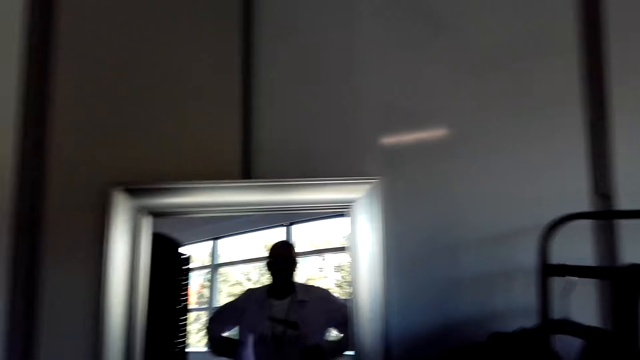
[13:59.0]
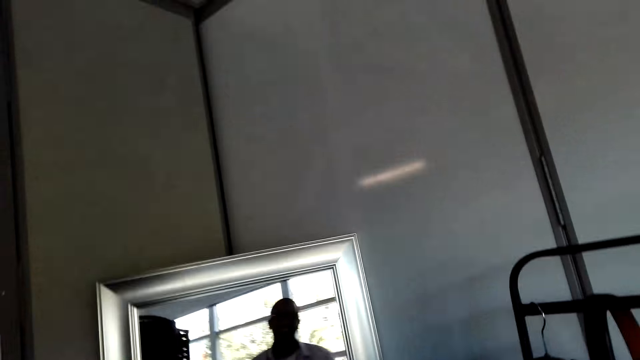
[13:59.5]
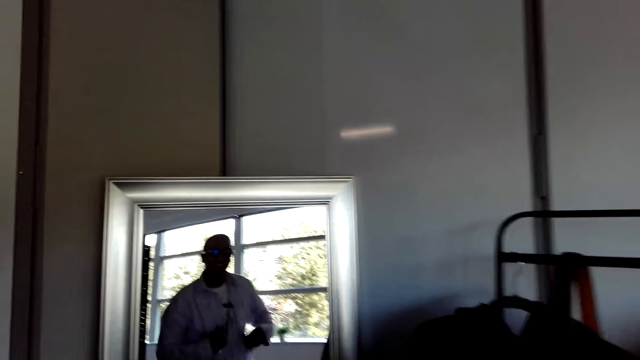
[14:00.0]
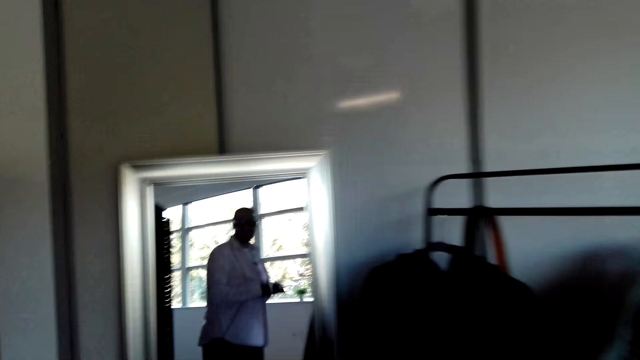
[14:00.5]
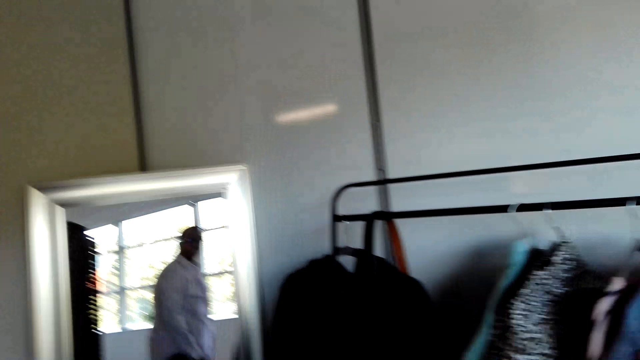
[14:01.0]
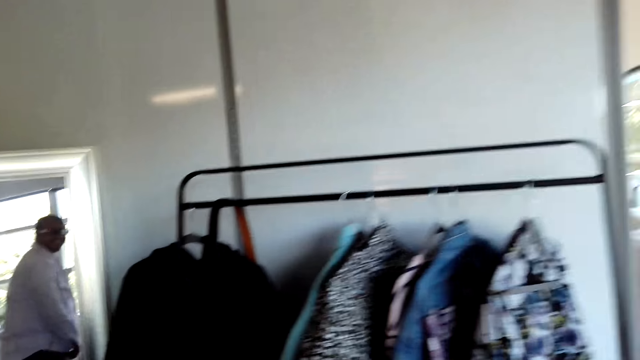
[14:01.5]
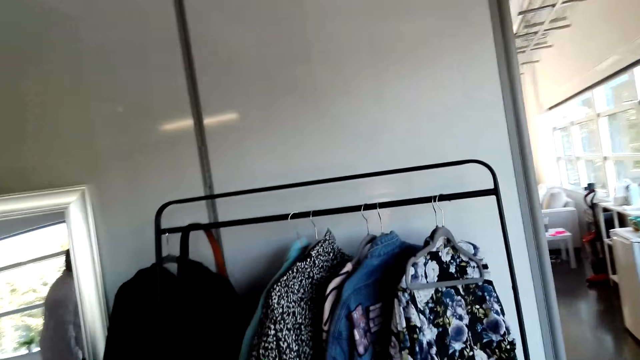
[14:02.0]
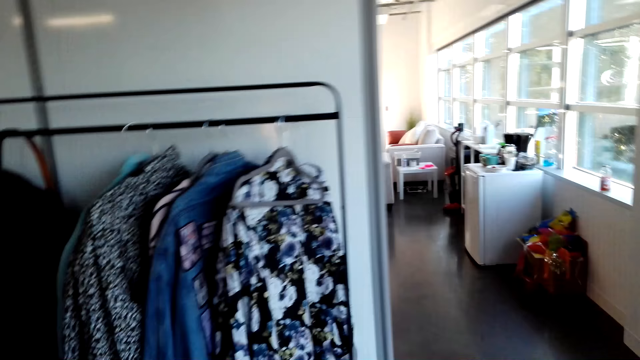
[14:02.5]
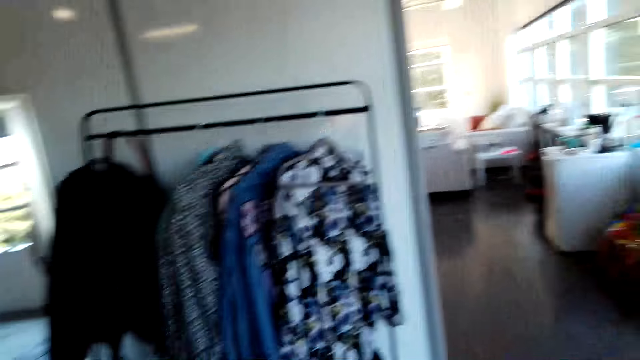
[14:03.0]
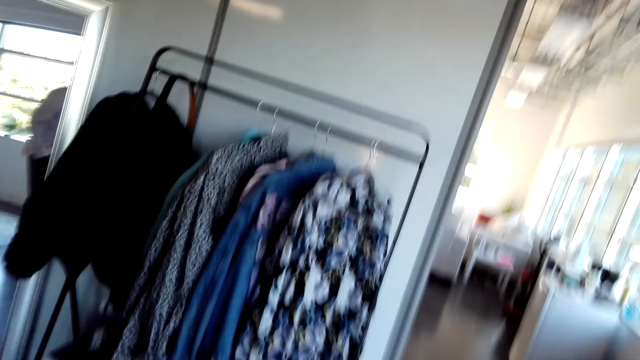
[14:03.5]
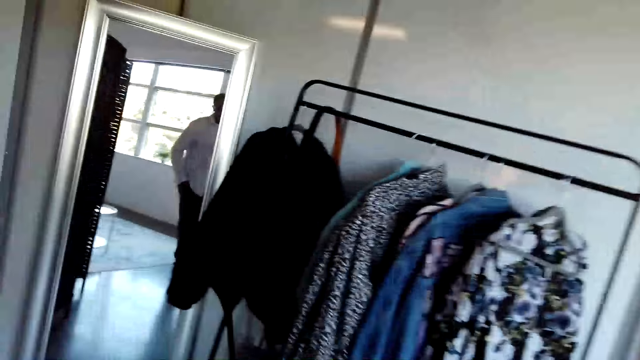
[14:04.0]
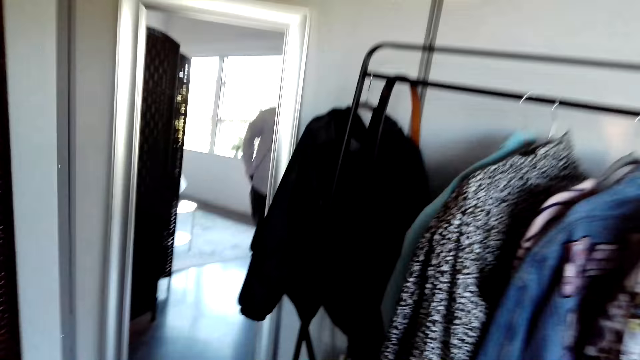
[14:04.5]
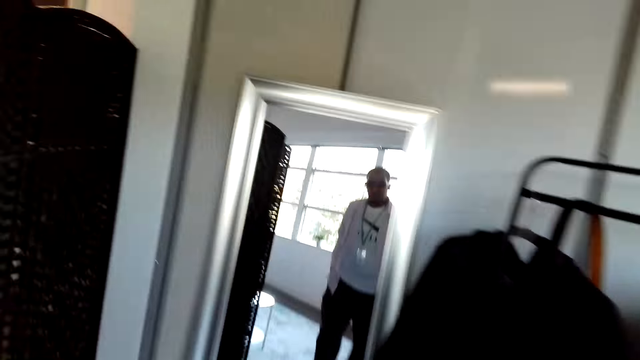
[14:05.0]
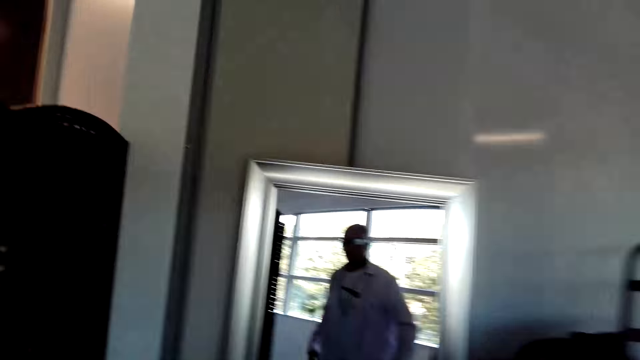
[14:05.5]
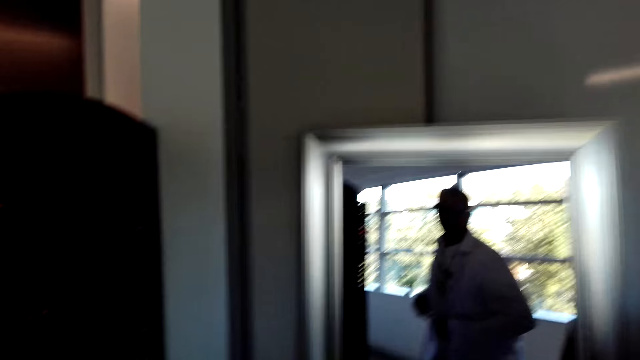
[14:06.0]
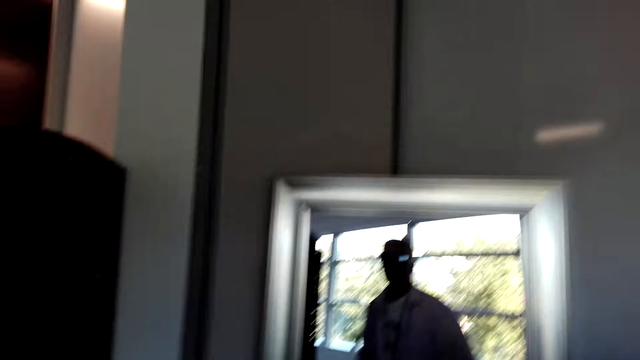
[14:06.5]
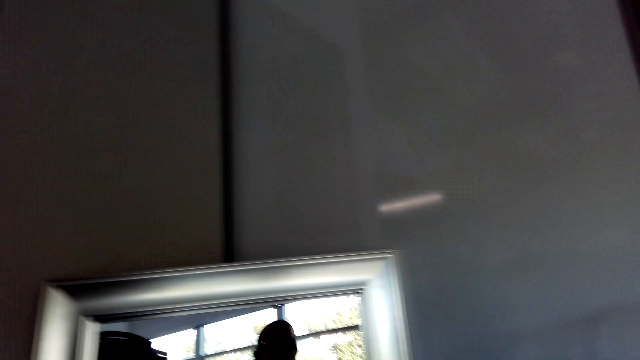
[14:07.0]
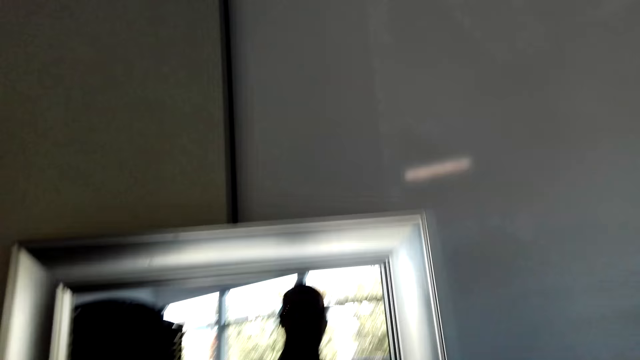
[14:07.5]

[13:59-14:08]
The camera wearer looks at the mirror. They look around the room. They look at the mirror.

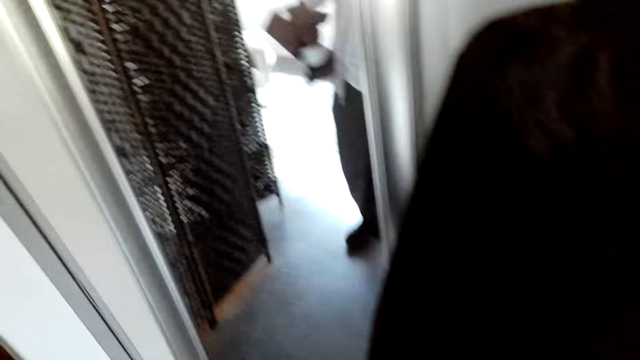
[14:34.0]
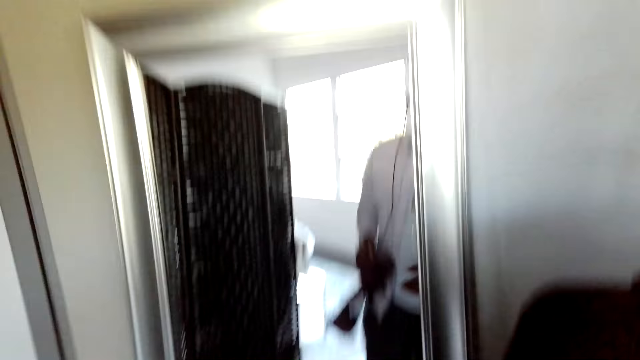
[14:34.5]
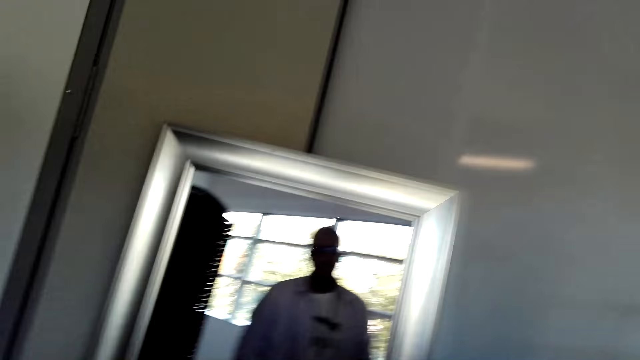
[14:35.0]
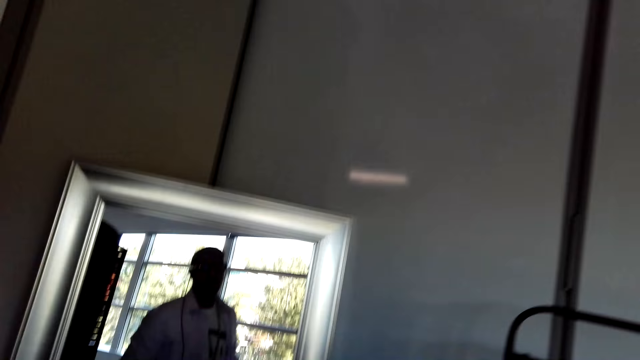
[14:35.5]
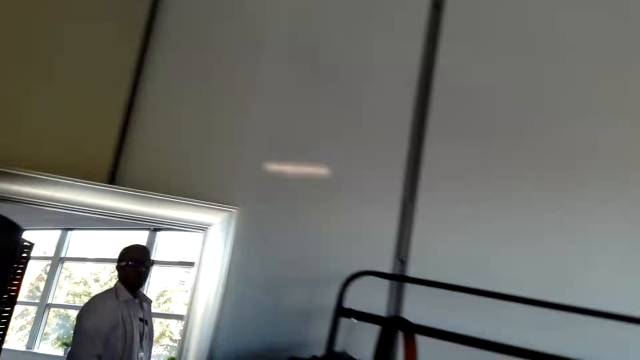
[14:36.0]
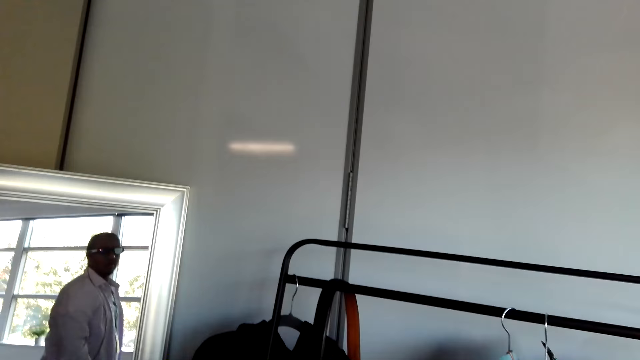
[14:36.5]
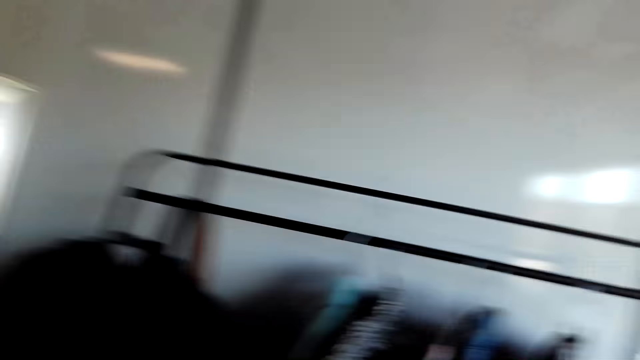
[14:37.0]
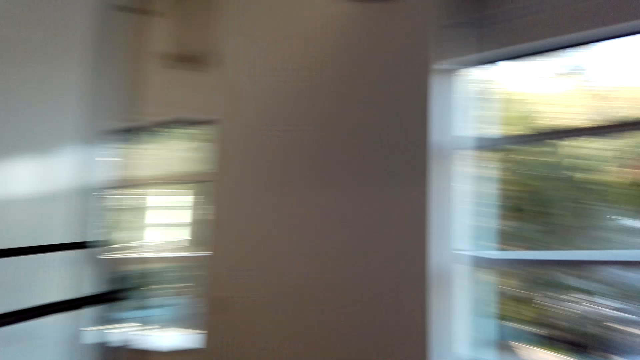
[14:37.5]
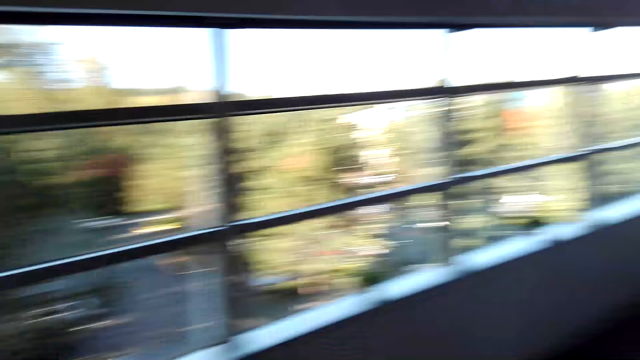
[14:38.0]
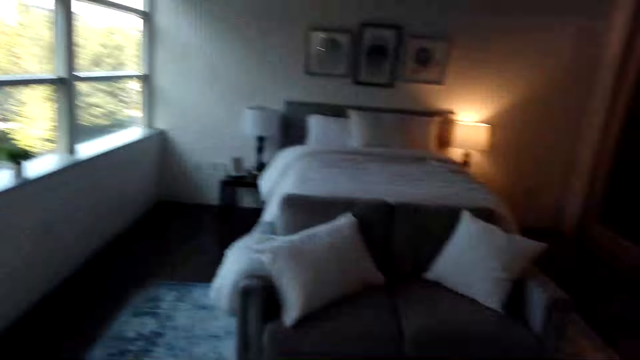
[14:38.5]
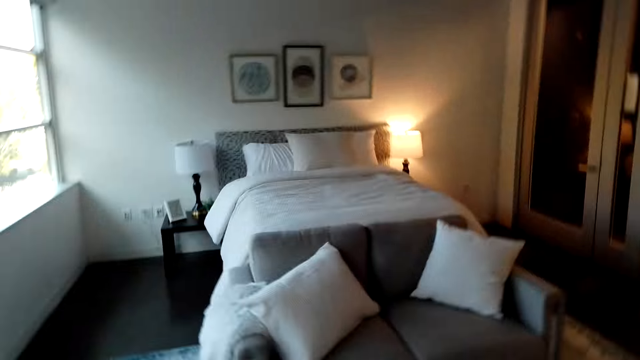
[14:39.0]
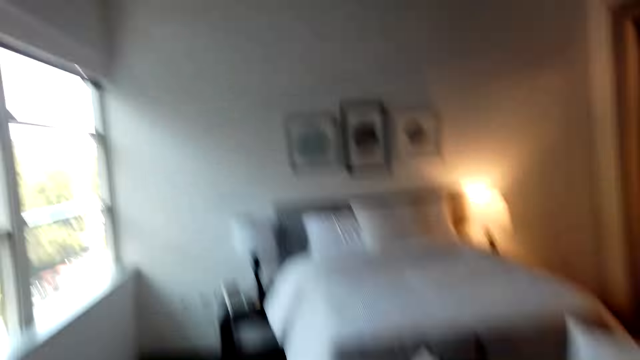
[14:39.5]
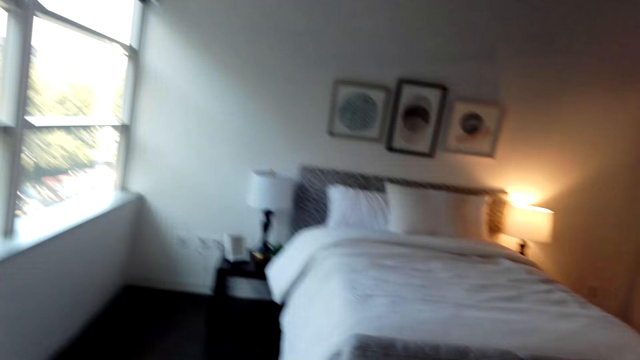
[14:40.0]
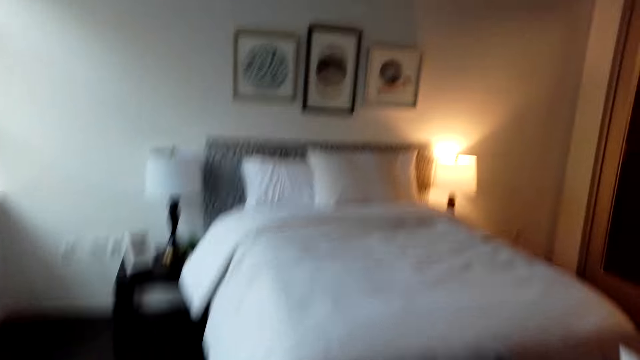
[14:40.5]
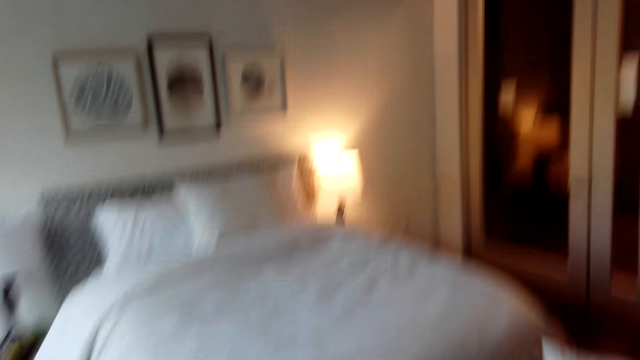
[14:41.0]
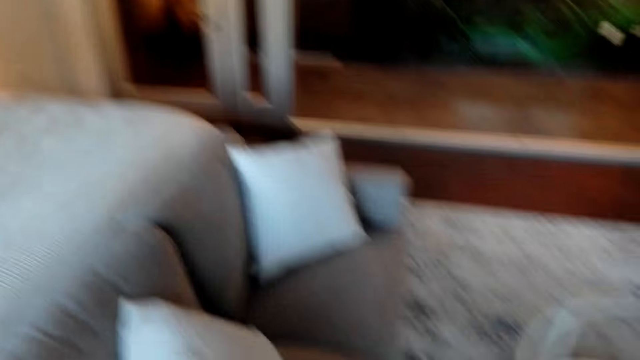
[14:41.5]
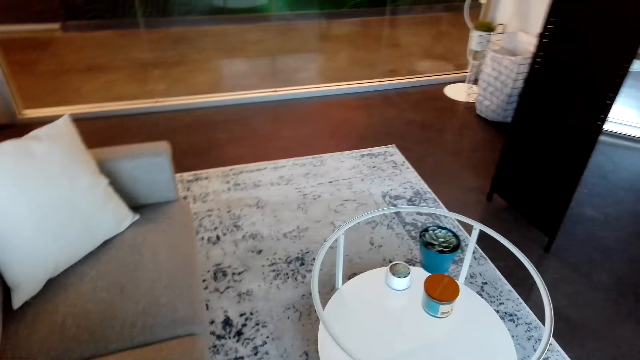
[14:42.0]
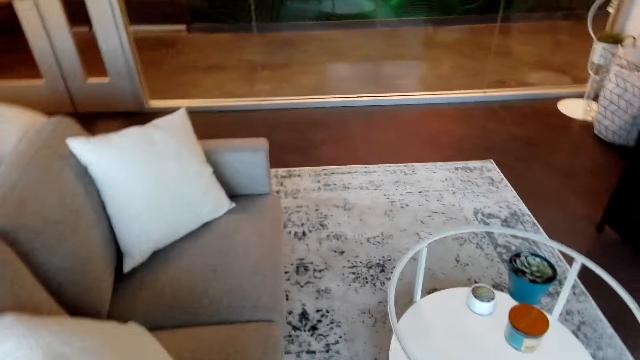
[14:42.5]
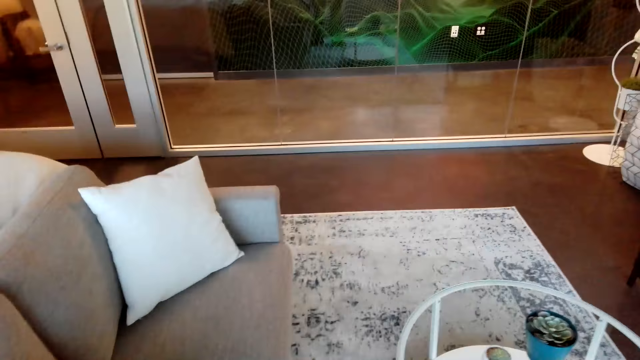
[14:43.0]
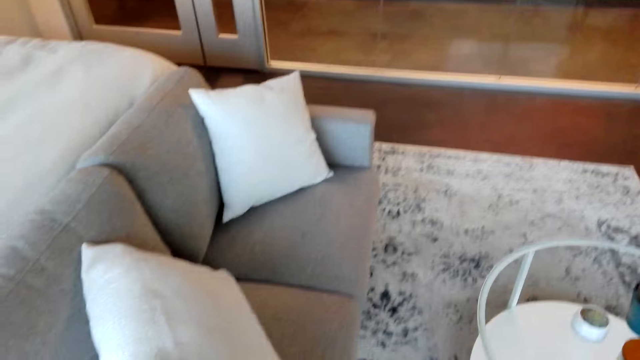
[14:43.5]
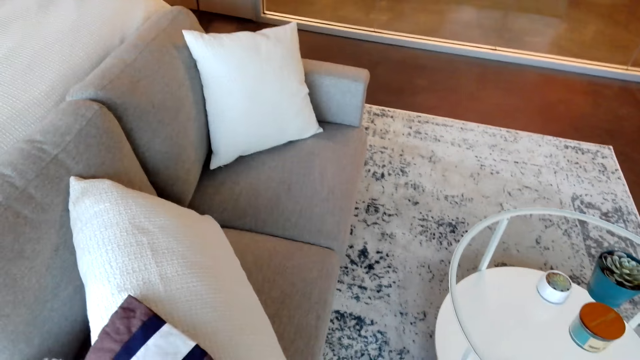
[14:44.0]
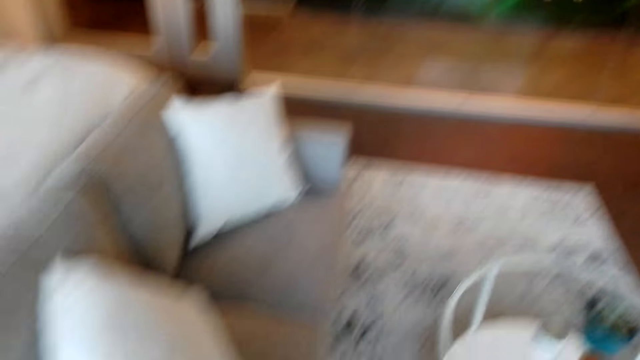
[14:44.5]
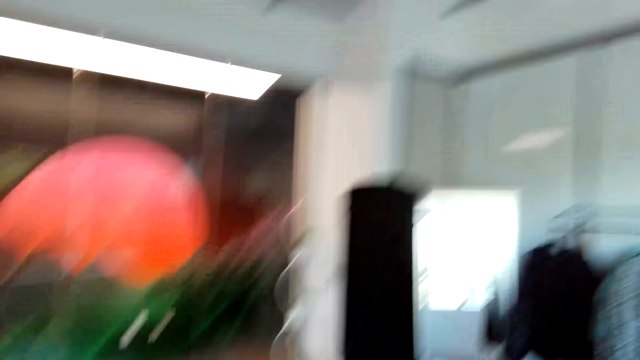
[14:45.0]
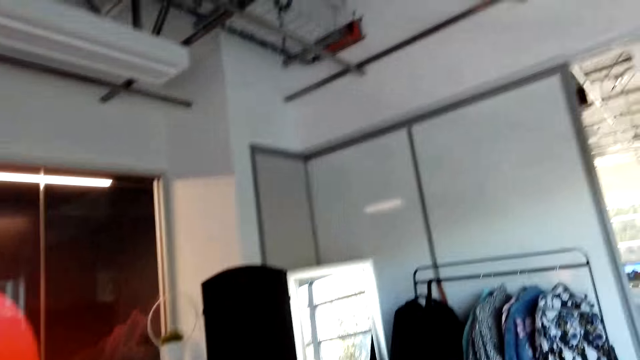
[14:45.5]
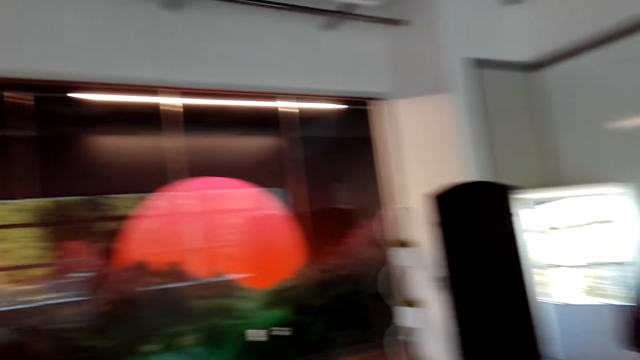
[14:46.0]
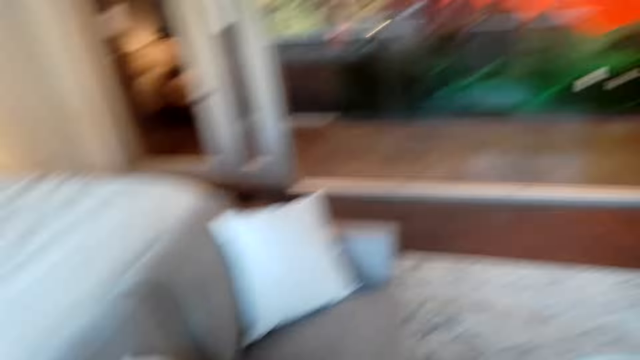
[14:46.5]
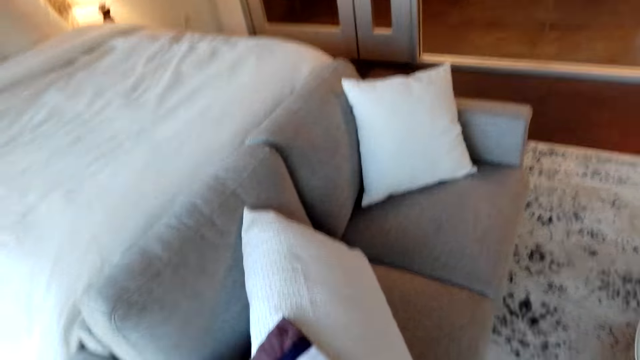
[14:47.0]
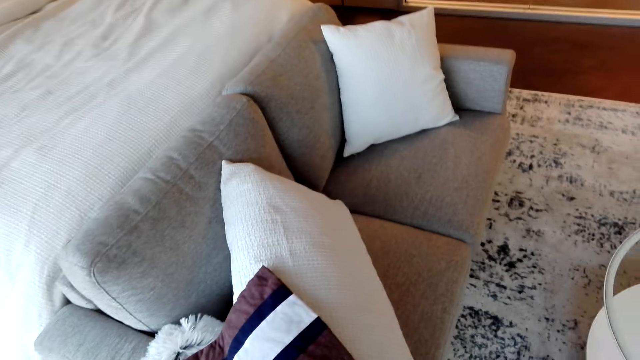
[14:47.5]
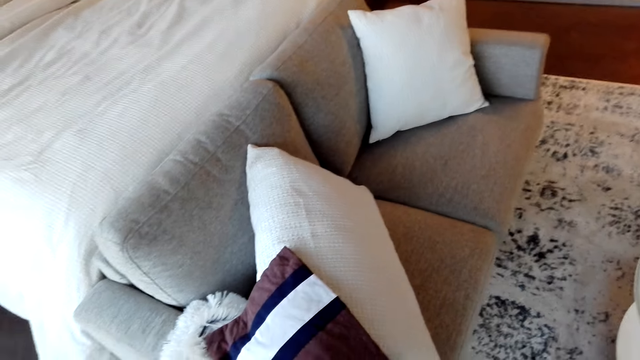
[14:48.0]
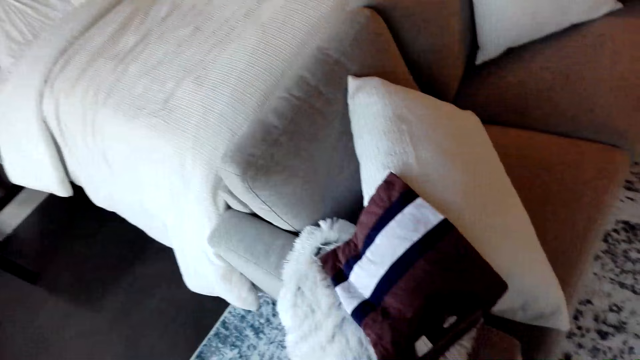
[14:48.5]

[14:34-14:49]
The camera wearer looks at the mirror. They look around the room. They move towards the bedroom. They look around the room.
